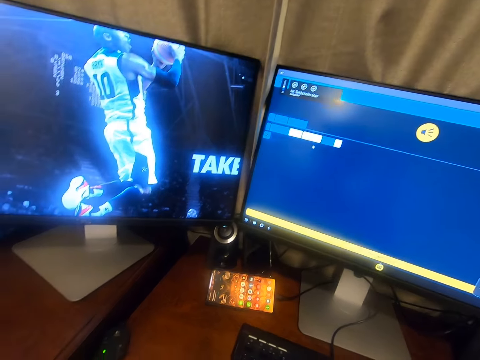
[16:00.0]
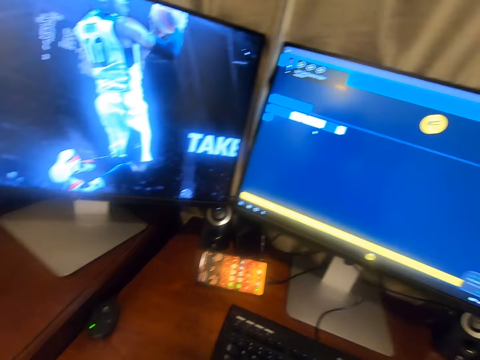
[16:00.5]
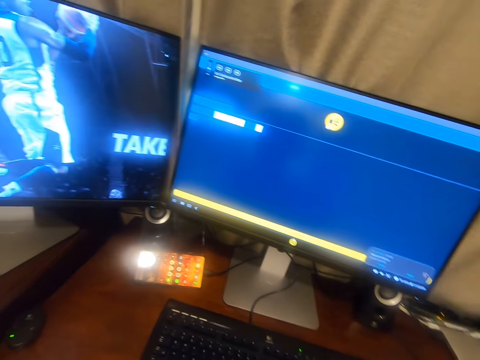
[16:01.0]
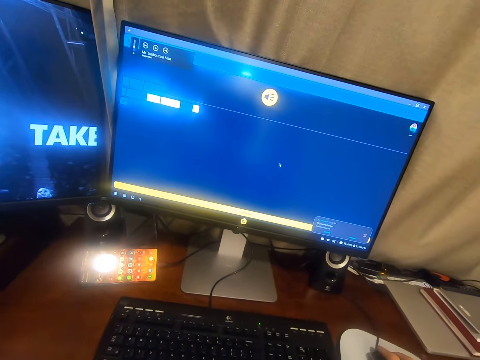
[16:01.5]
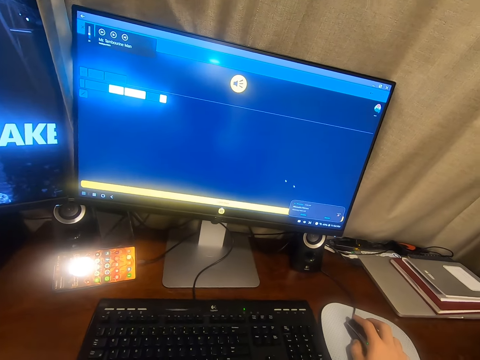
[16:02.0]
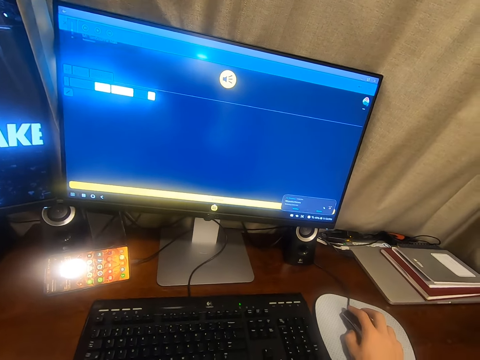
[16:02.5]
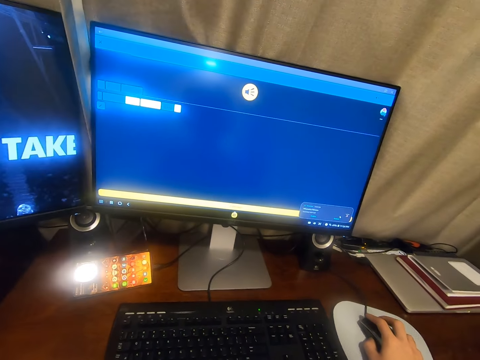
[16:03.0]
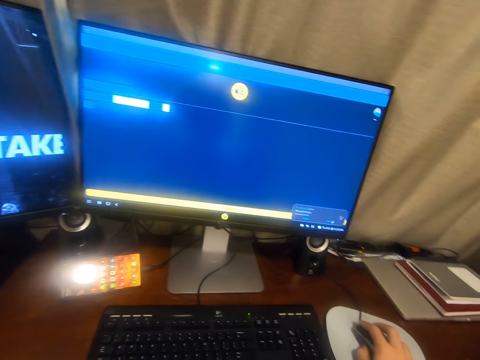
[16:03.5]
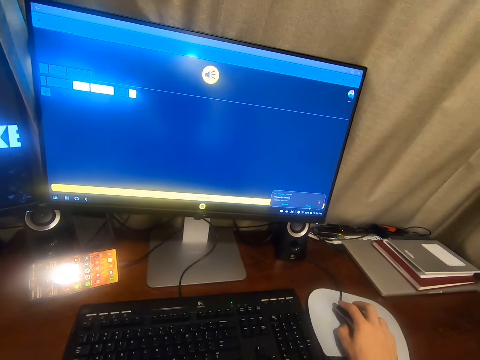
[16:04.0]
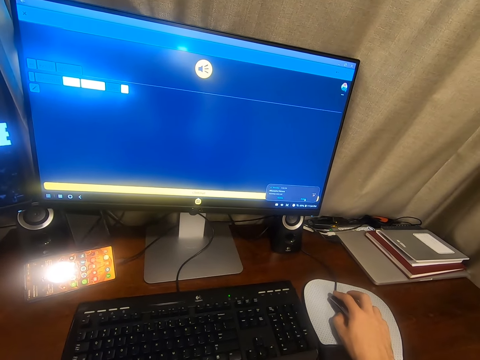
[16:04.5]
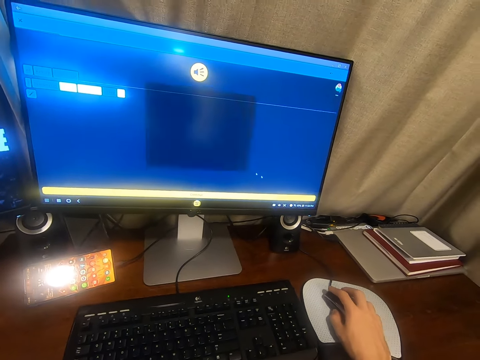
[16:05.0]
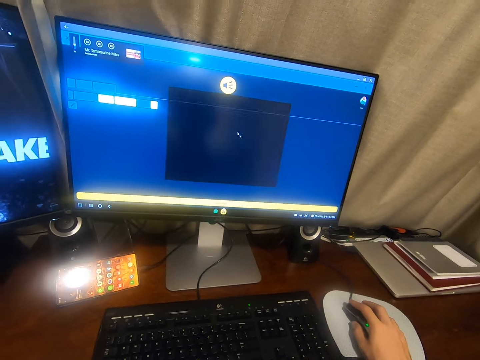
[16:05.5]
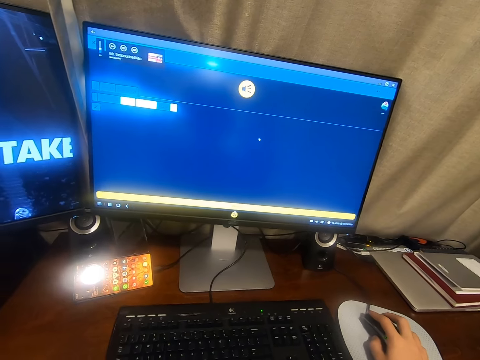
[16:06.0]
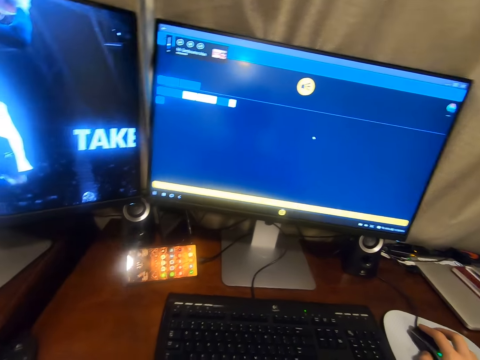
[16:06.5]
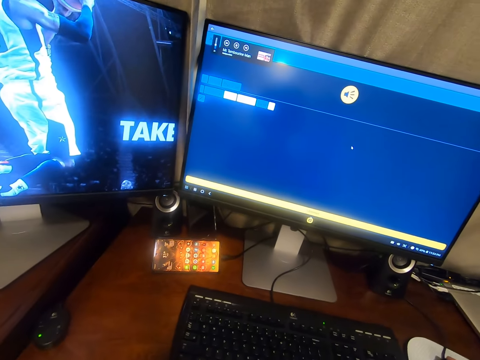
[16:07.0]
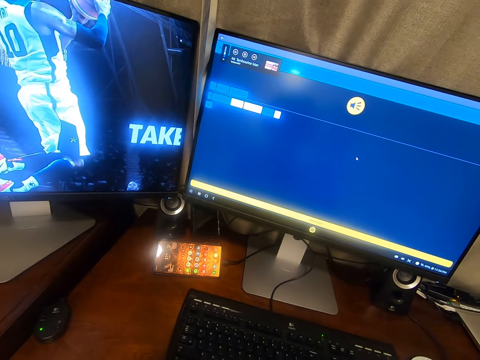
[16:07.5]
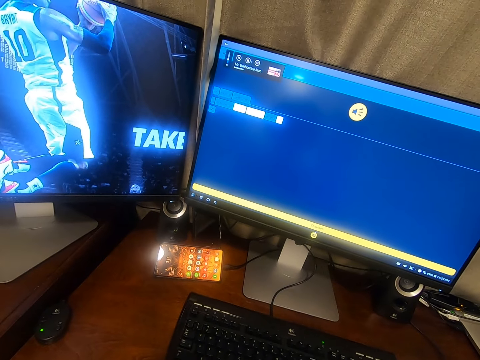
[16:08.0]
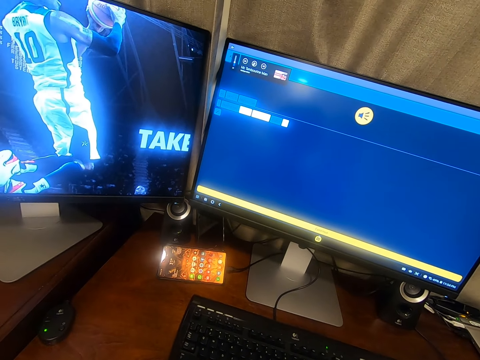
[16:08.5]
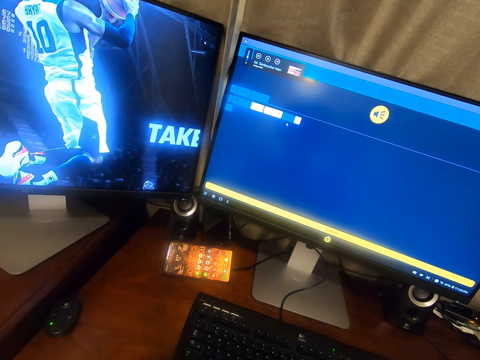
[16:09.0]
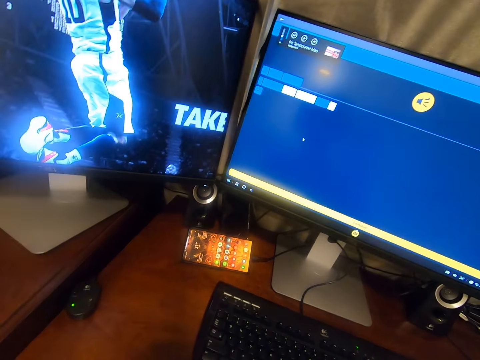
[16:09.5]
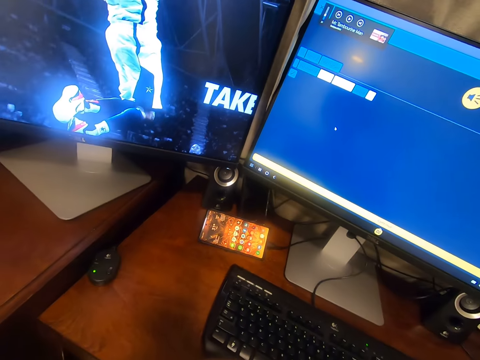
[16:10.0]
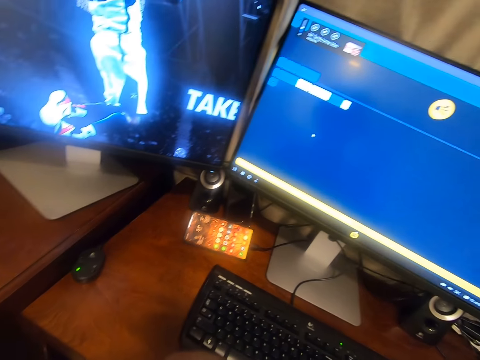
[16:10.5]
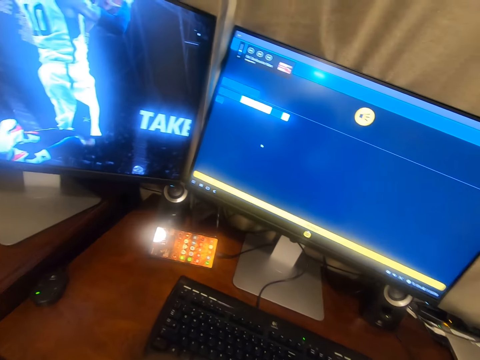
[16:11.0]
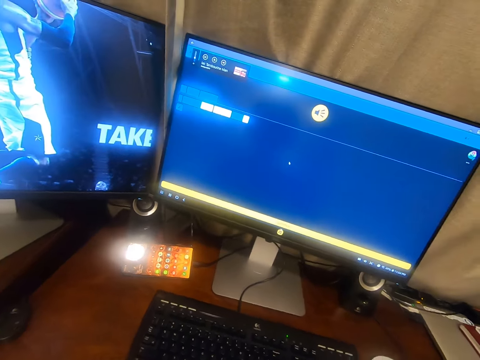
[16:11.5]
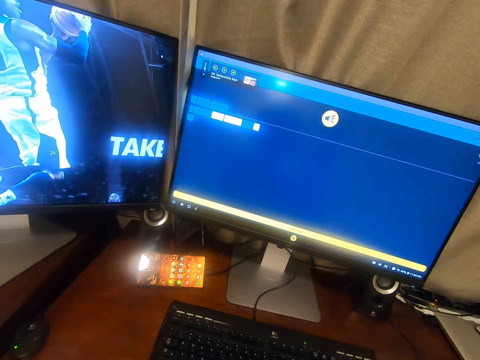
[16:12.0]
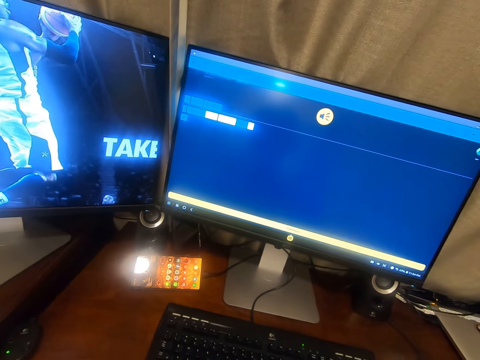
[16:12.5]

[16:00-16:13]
The camera wearer operates a desktop. They move the mouse on the table. They press the mouse button. They stare at the desktop.

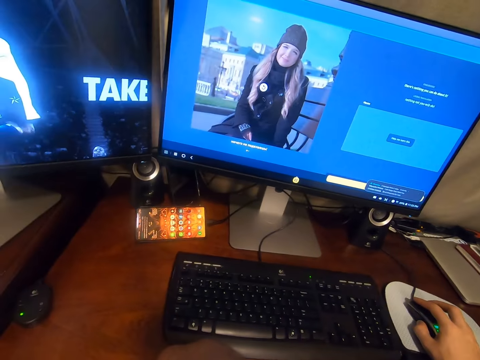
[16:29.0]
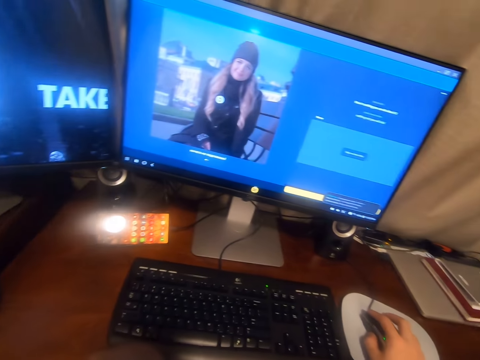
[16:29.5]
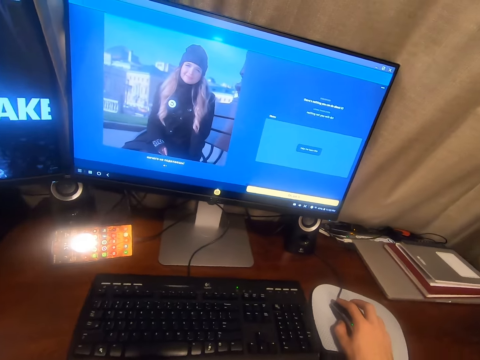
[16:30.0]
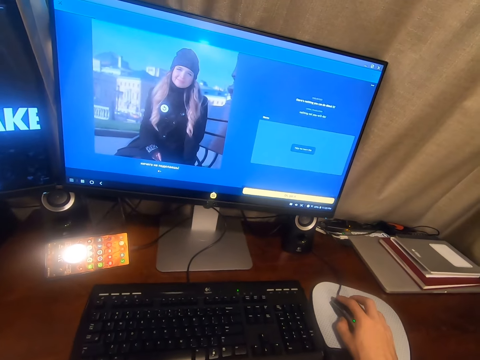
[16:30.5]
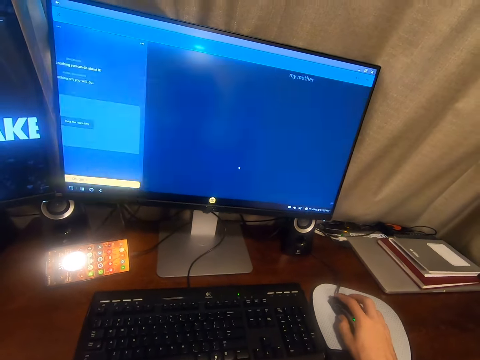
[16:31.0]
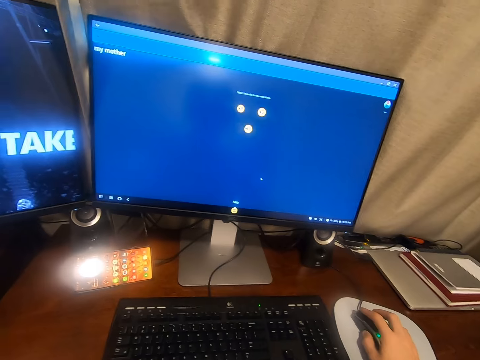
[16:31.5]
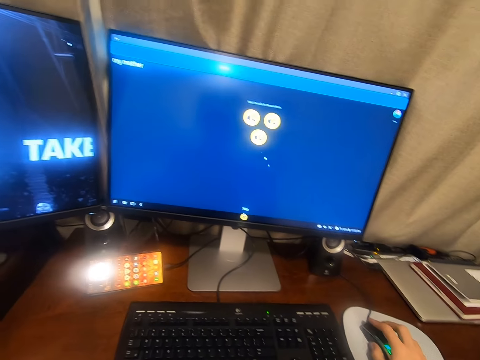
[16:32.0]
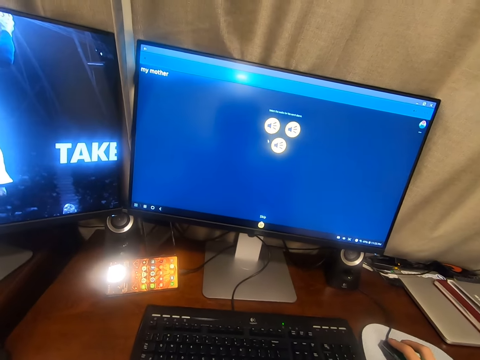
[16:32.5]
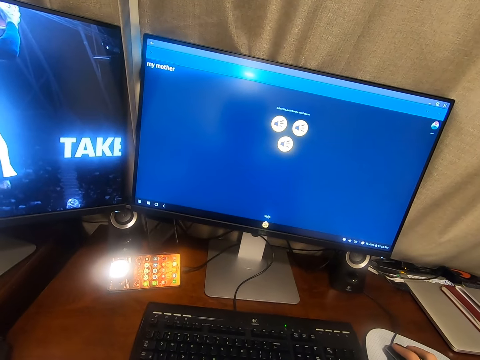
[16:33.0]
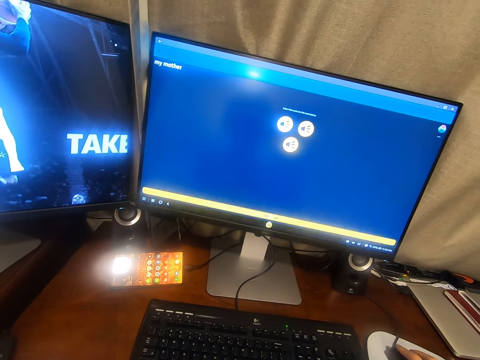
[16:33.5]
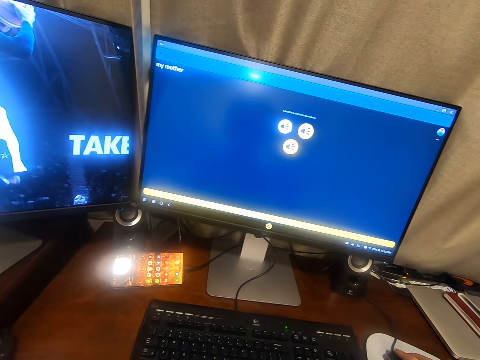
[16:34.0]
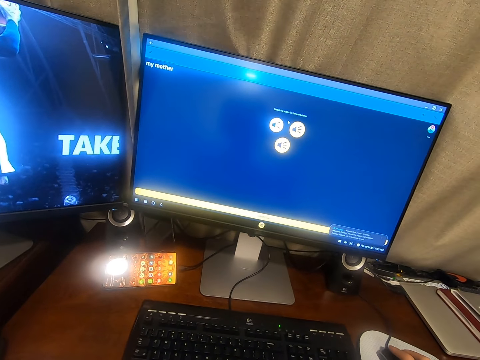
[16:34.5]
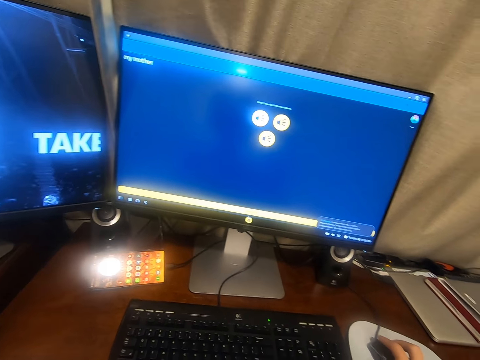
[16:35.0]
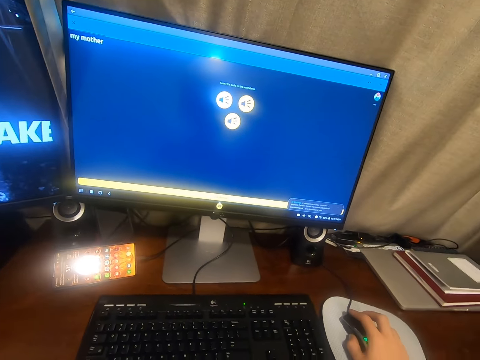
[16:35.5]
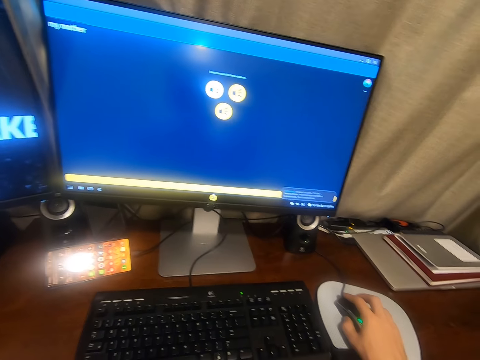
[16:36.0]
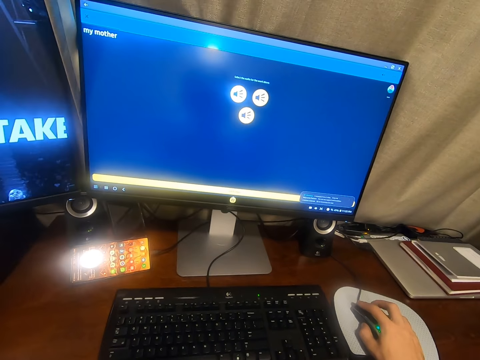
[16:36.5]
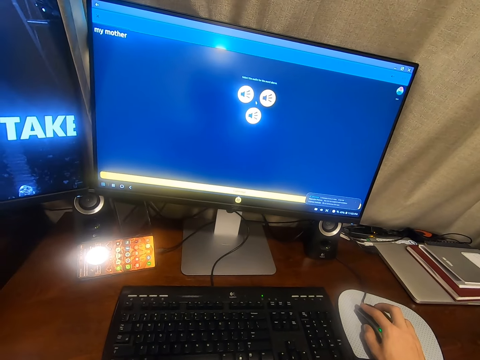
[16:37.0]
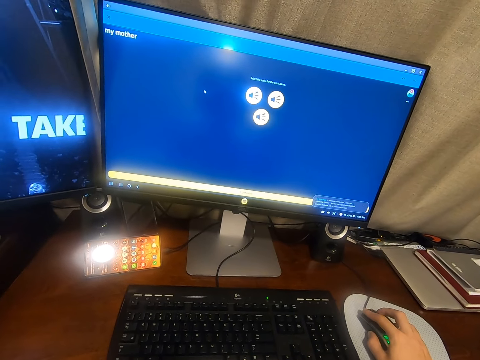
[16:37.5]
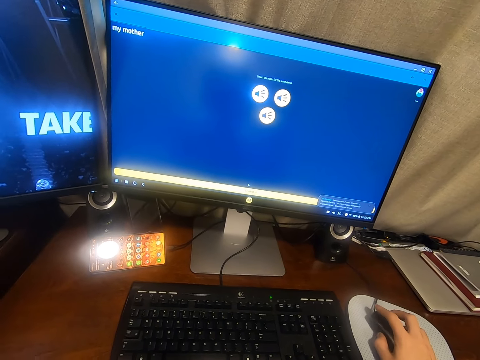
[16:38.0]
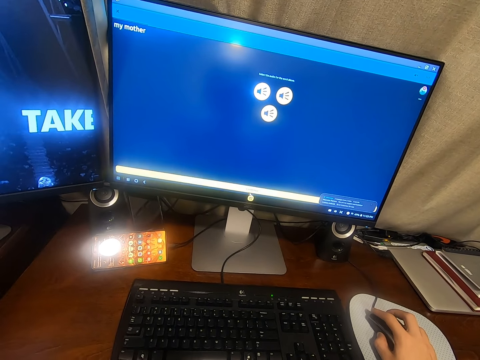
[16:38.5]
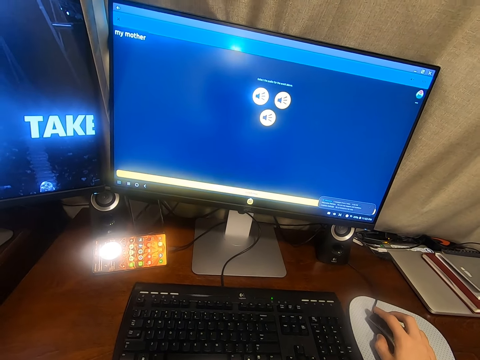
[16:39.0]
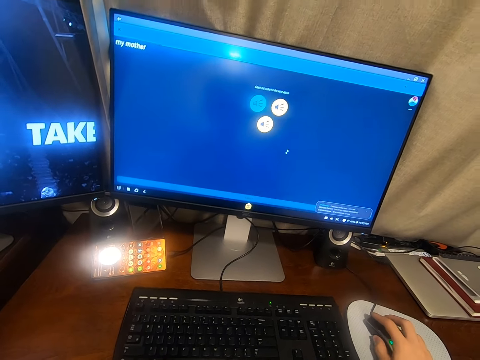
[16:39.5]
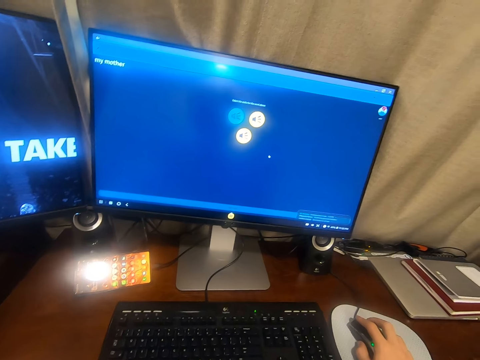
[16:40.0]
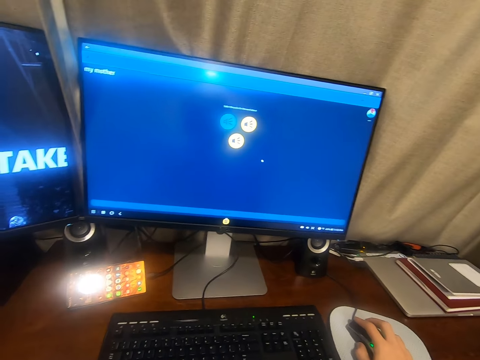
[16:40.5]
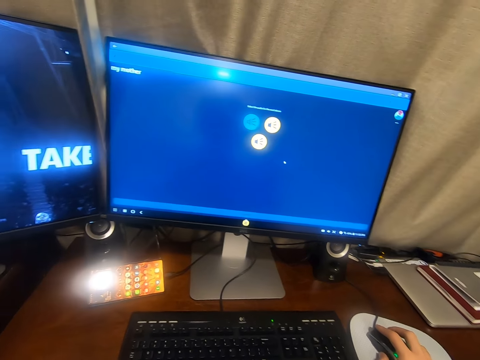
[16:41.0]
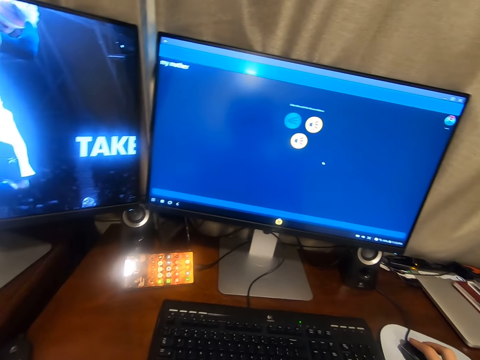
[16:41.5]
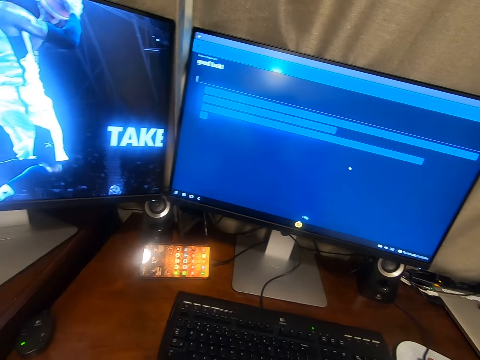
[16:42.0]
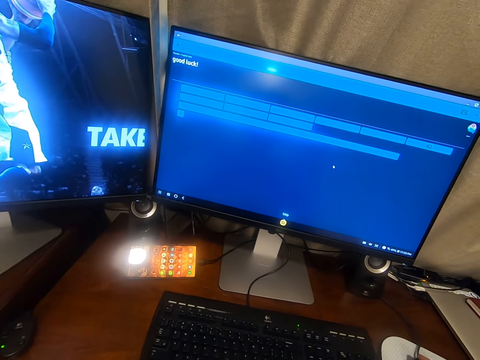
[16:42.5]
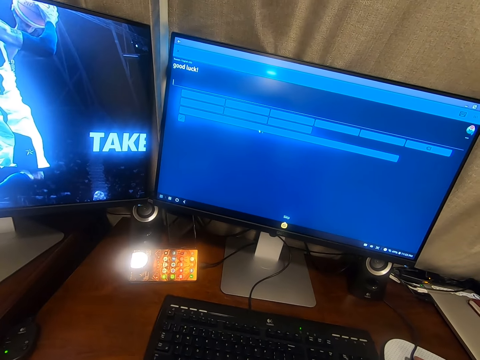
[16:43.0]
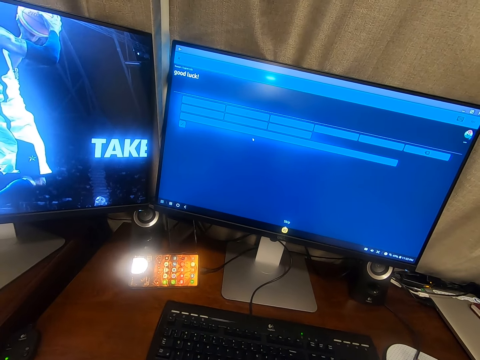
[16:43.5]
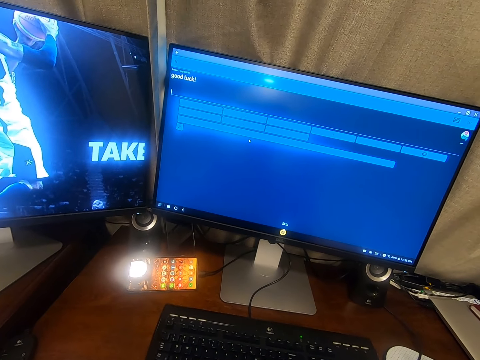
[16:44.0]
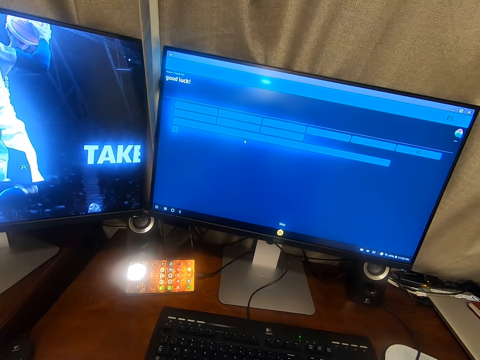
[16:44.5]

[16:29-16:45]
The camera wearer operates a desktop. They move the mouse on the table and press the mouse button.
